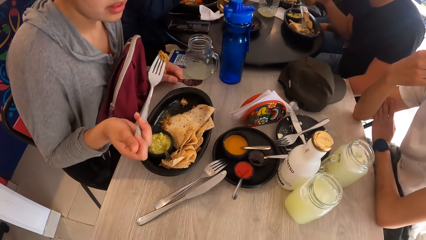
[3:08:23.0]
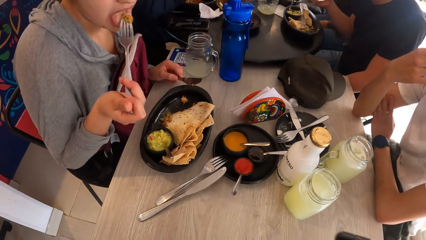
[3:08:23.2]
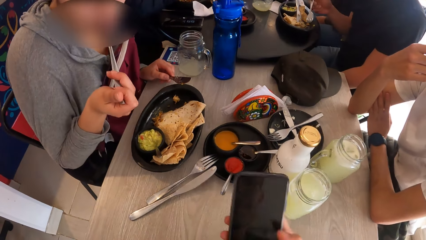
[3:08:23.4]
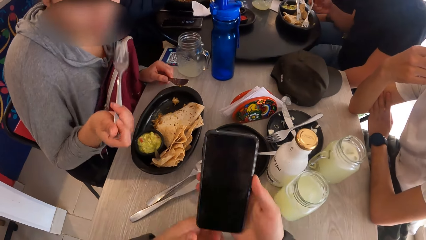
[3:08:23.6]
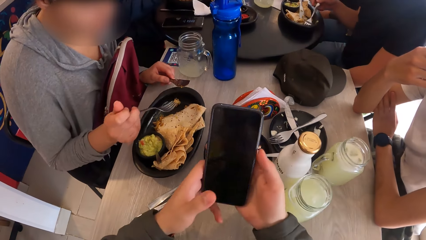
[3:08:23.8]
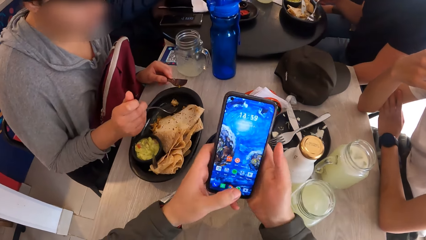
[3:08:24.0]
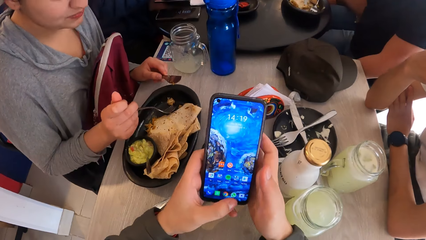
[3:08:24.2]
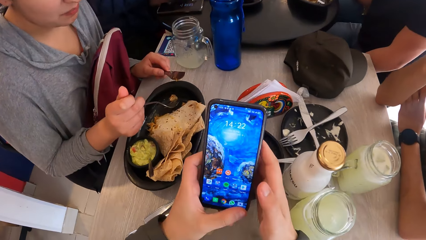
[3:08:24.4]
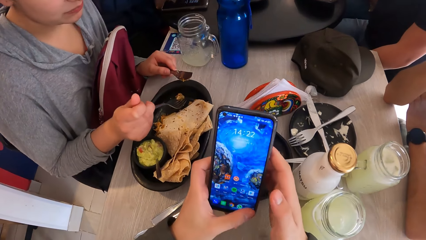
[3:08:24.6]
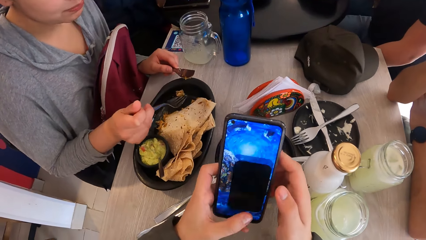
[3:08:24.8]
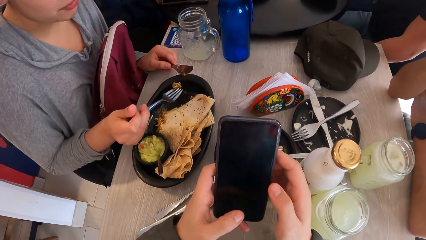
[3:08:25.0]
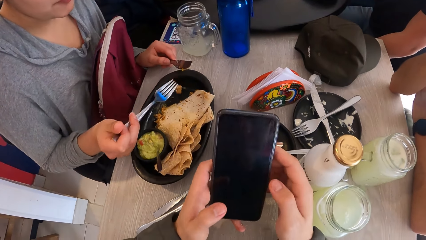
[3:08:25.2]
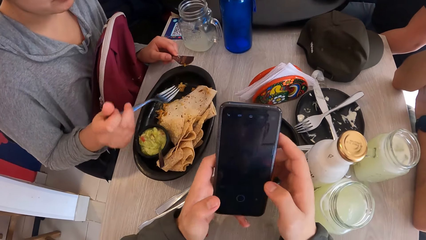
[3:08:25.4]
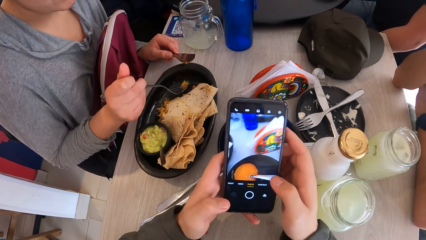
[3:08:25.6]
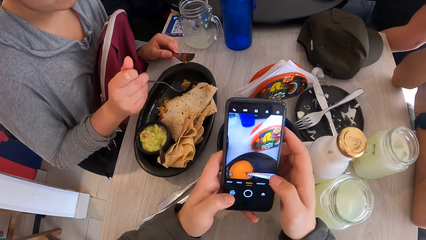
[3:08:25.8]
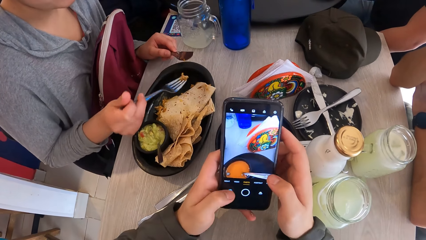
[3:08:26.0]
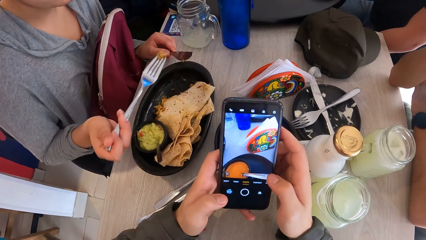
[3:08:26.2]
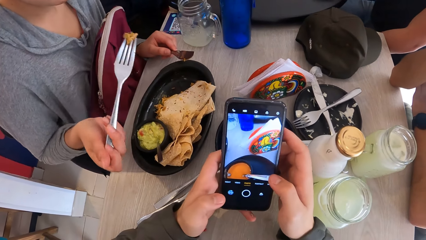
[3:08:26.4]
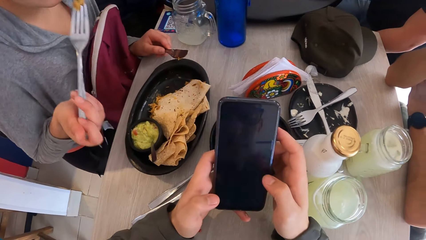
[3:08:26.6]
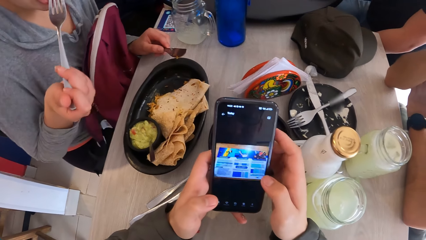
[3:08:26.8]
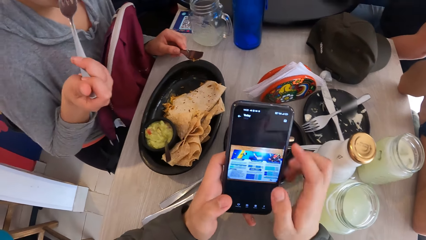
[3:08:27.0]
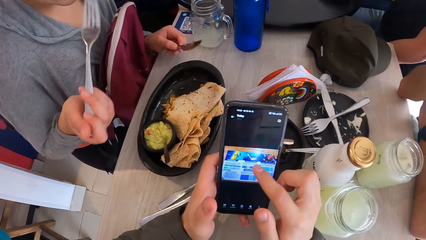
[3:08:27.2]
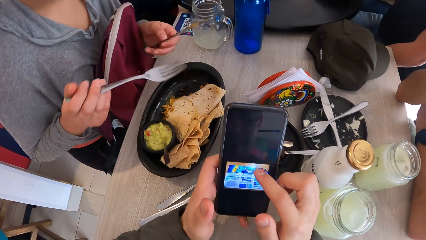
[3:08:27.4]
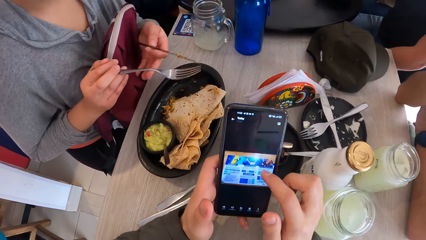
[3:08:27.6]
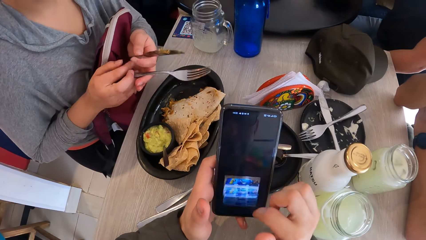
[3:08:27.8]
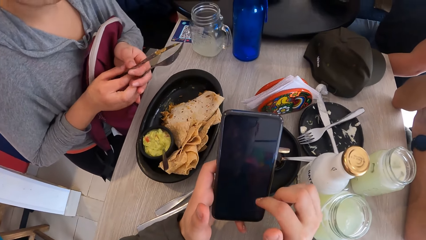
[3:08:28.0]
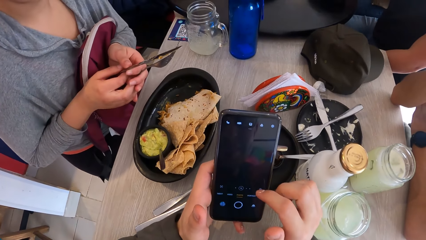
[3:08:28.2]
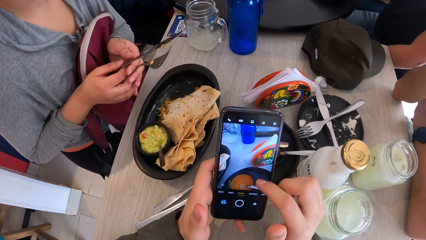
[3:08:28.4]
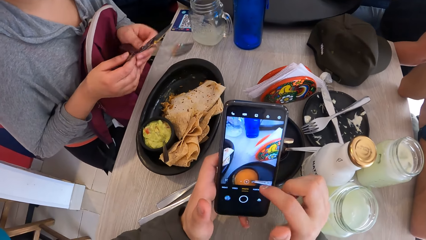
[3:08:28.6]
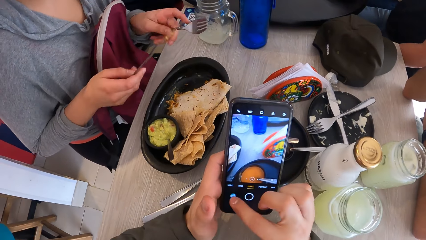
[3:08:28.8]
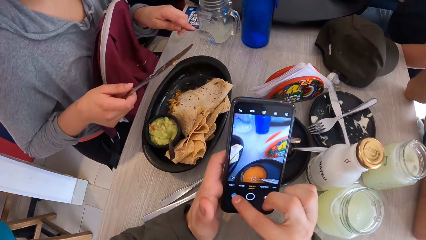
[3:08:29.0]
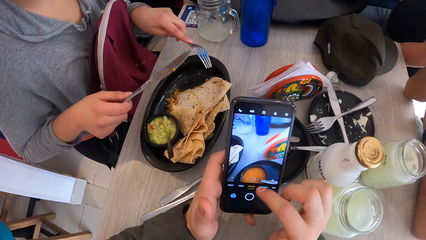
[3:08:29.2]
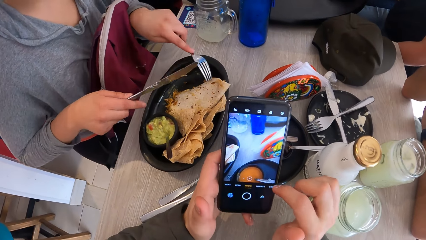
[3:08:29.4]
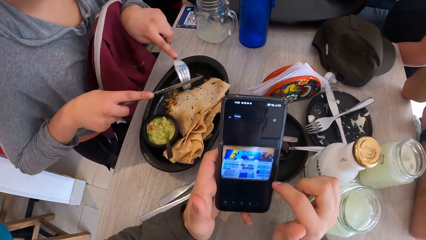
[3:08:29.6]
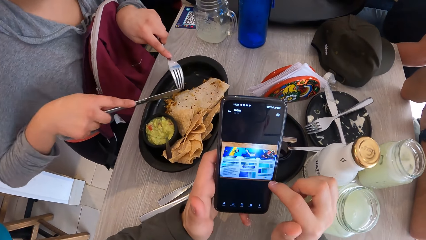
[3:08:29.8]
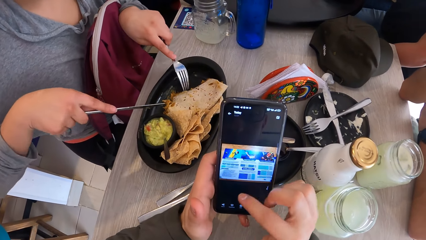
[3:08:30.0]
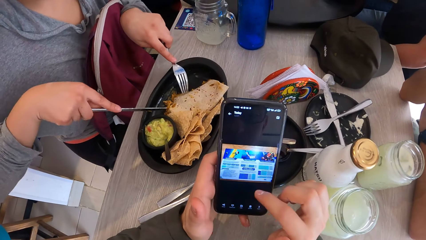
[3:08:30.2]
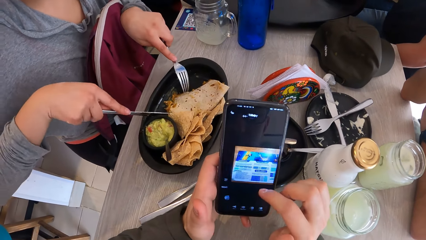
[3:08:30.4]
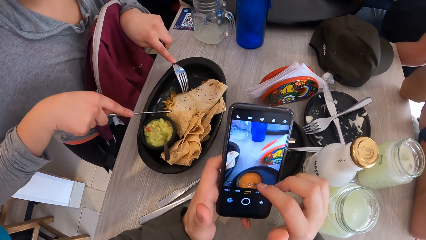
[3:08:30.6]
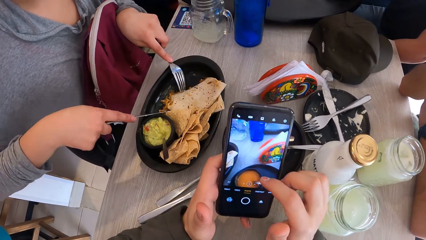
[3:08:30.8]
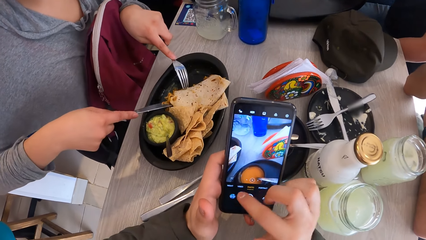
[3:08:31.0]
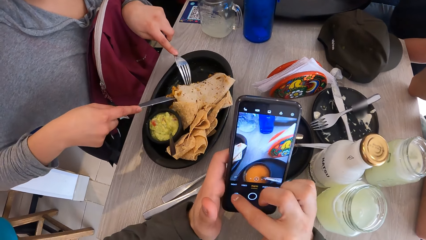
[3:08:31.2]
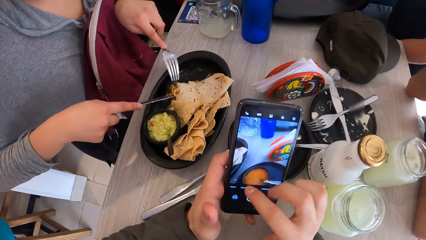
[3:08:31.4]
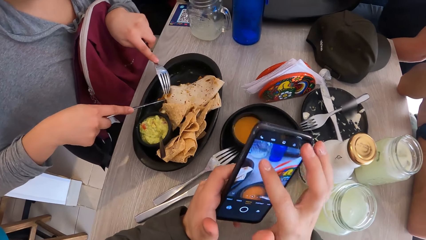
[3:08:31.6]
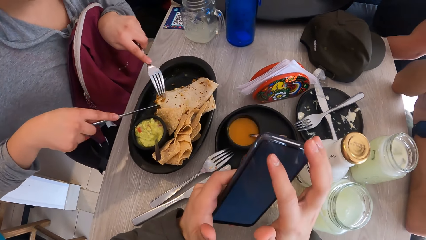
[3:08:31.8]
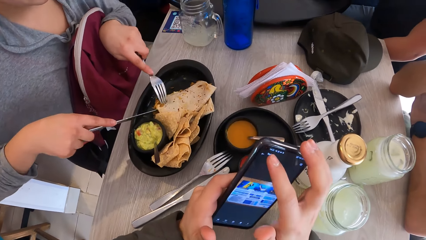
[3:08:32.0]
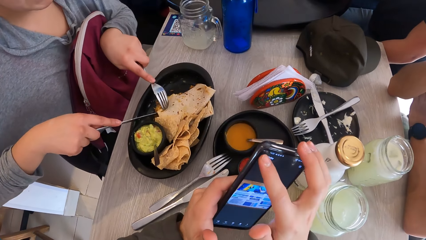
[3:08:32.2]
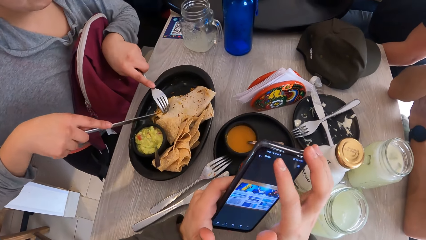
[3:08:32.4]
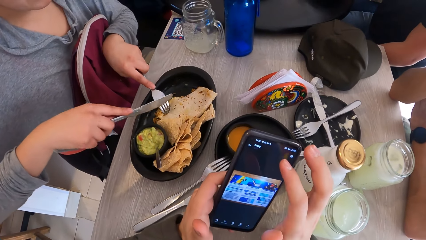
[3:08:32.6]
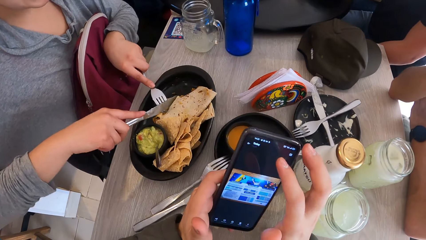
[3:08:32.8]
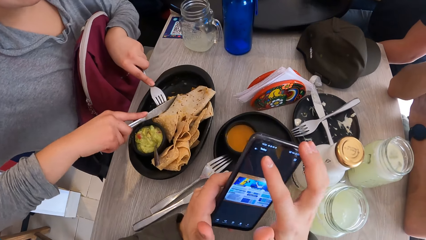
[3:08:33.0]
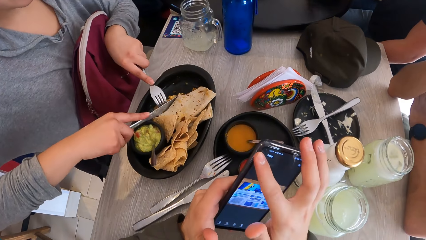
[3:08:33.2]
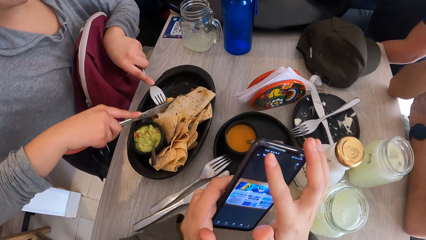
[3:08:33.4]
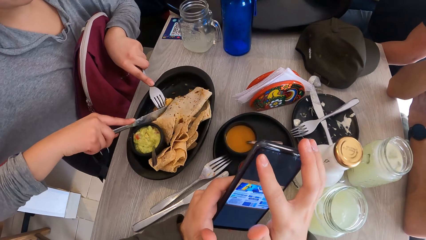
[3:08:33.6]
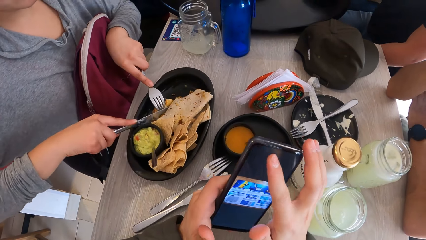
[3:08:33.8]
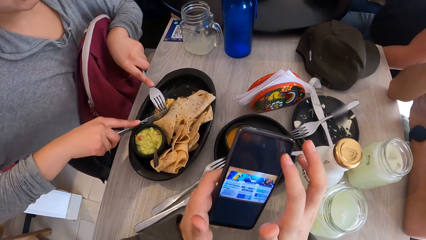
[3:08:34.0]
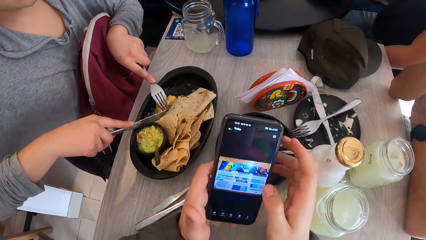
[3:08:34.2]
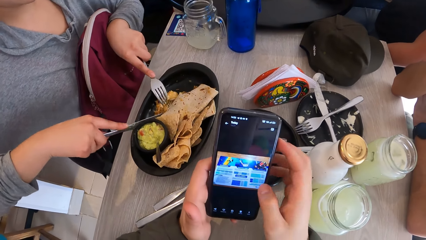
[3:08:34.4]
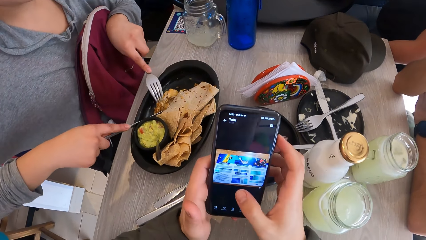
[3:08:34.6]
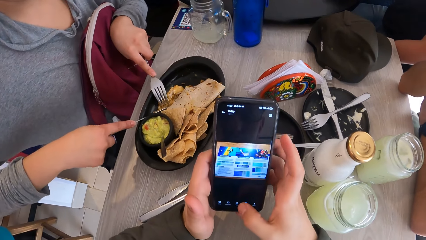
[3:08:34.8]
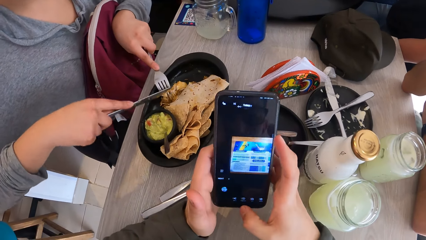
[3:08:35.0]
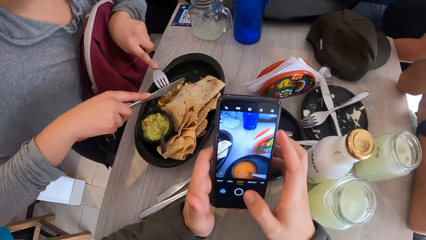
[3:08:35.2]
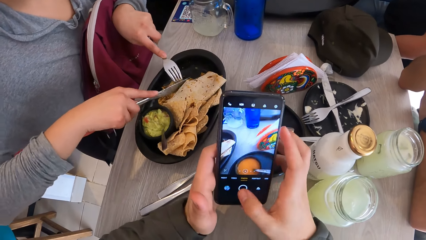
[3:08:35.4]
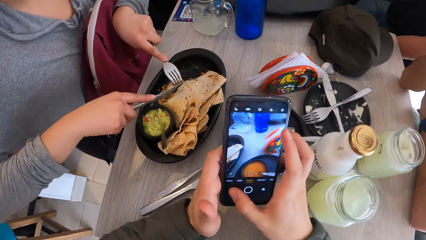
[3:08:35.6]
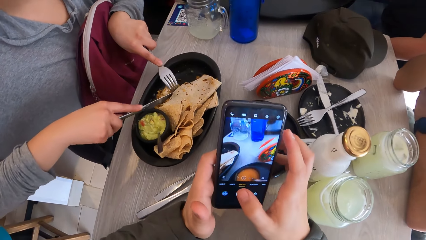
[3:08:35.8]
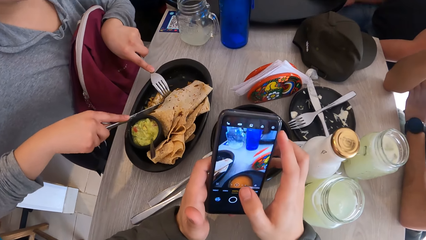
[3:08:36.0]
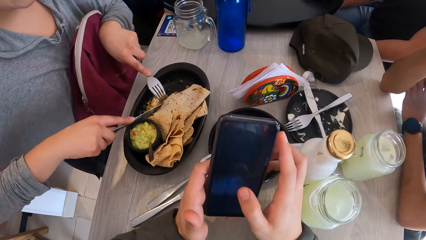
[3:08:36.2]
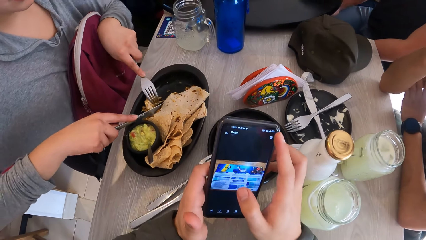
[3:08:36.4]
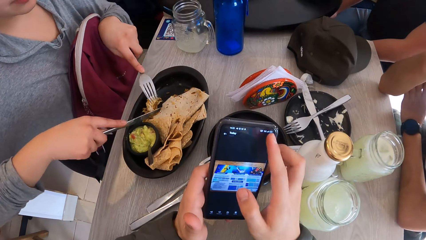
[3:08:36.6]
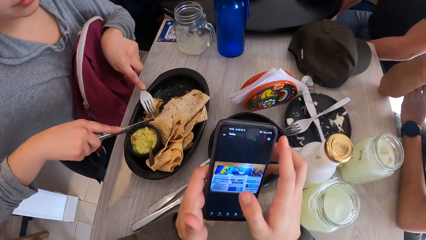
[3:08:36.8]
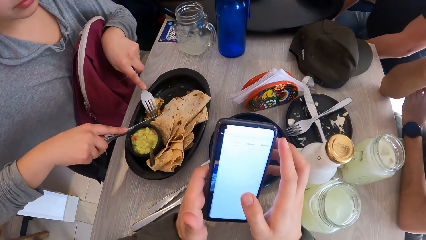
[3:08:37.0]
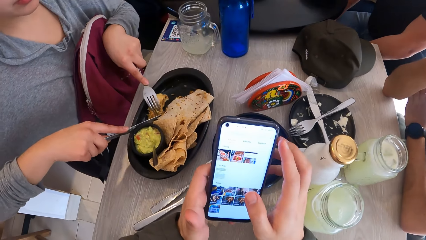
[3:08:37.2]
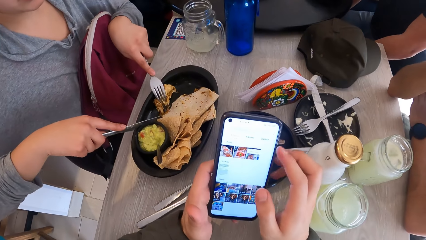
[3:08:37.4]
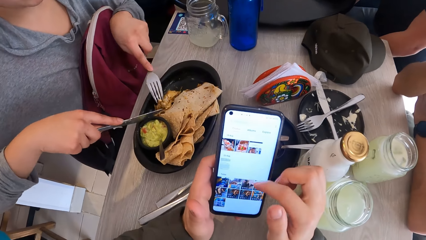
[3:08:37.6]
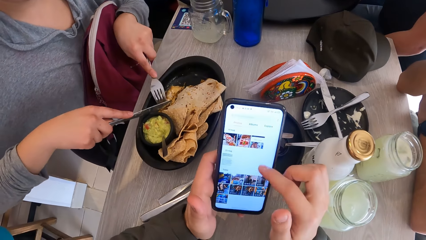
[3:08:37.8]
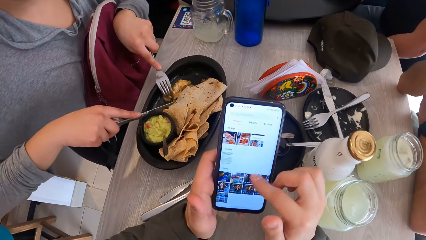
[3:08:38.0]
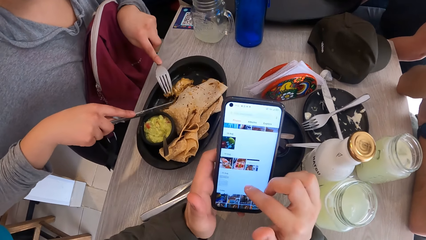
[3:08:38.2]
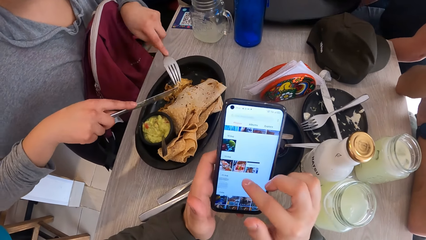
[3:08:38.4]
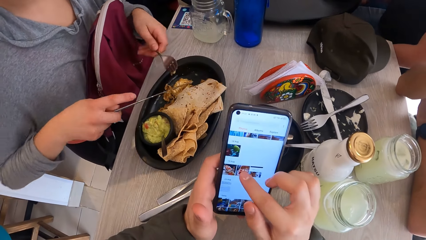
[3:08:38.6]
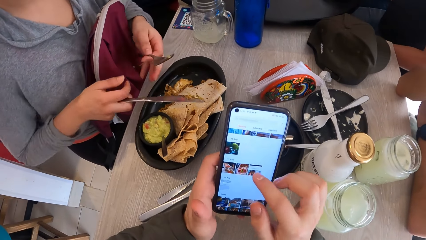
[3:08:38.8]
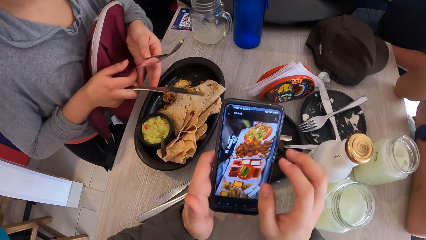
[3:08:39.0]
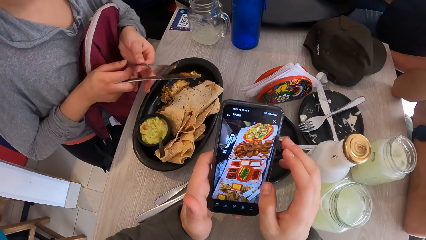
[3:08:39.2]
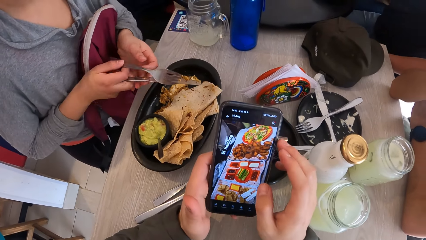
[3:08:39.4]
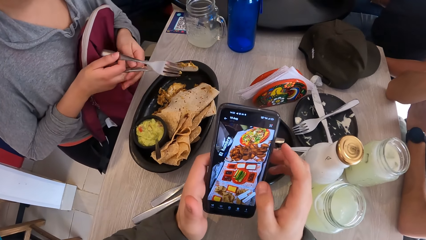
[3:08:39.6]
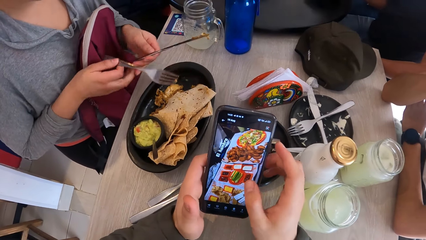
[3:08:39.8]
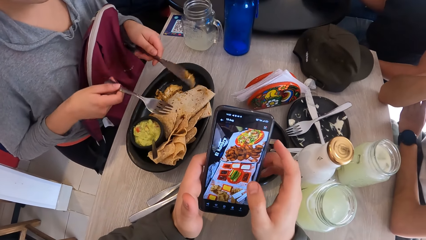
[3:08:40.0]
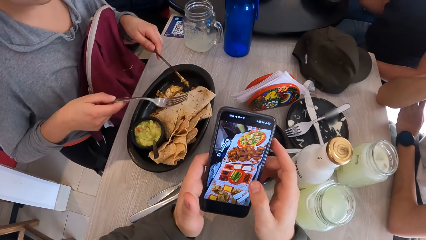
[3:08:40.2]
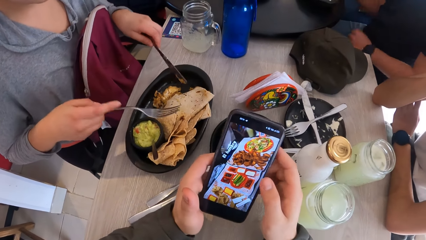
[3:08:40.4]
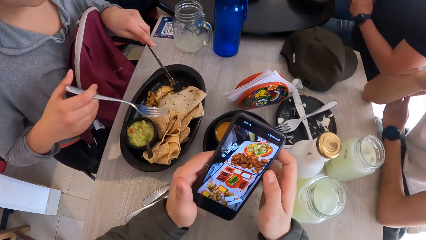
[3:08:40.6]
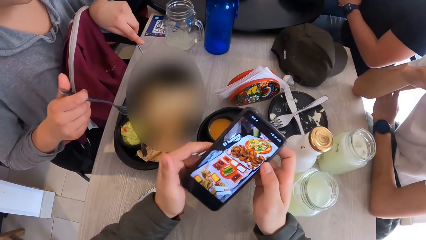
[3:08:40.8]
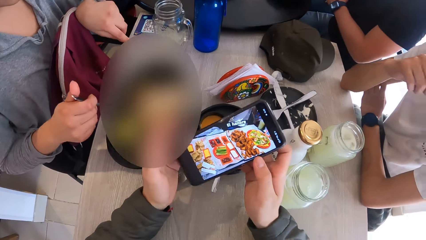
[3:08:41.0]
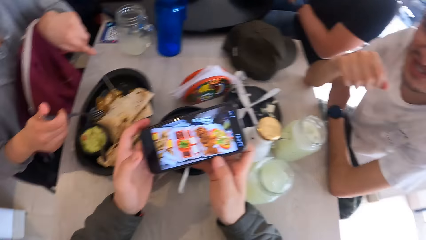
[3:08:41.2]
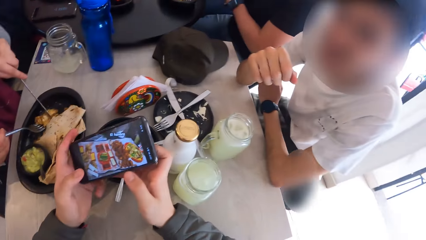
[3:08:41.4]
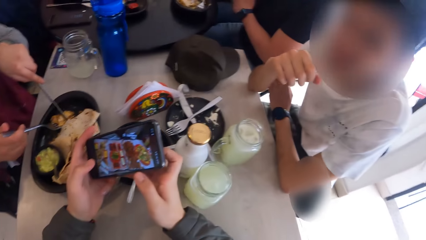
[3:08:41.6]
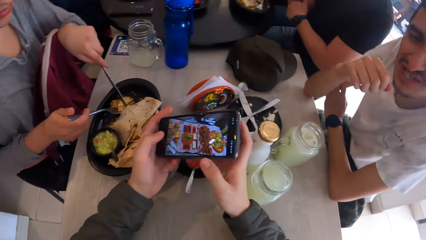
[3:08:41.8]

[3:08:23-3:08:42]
The camera wearer holds a phone in his right hand. A lady eats flat bread. The camera wearer operates the phone in both hands. He scrolls the phone. The lady swaps the fork and the knife in both hands. The lady cuts the pancake in the plate with the fork and knife in both hands. The lady swaps the fork and the knife in both hands.
